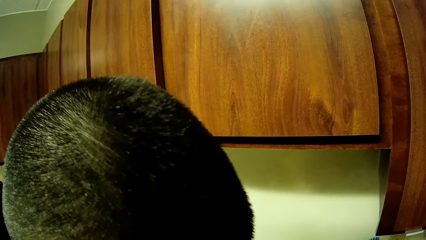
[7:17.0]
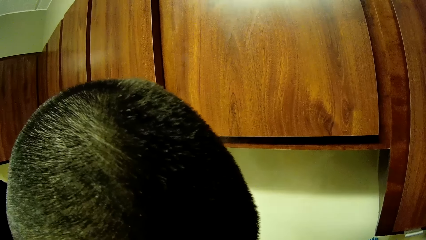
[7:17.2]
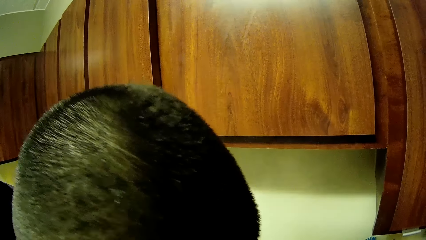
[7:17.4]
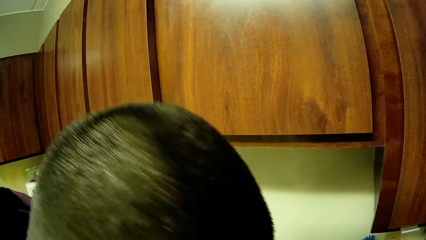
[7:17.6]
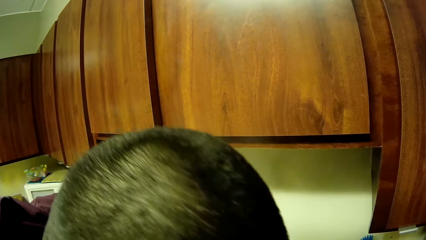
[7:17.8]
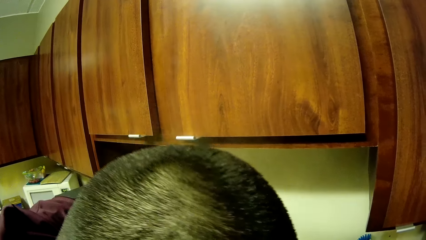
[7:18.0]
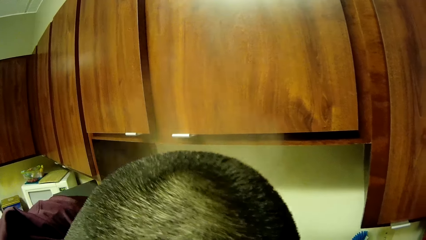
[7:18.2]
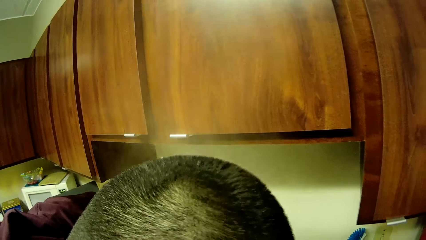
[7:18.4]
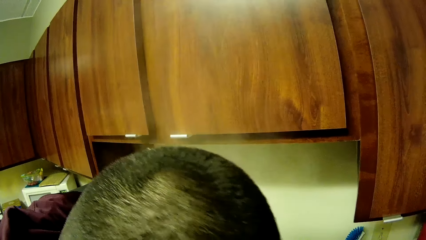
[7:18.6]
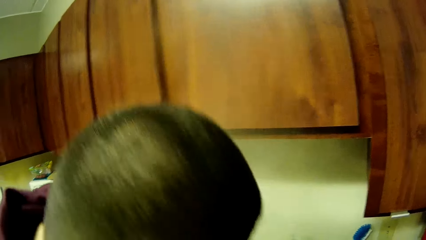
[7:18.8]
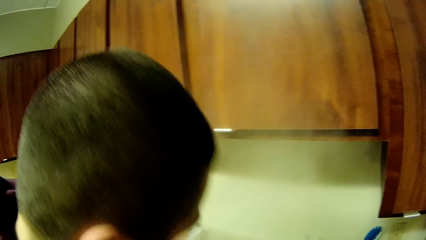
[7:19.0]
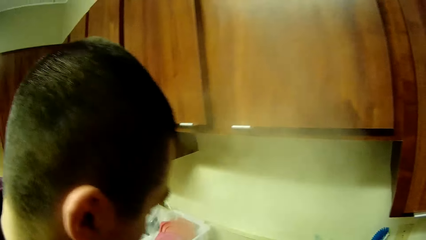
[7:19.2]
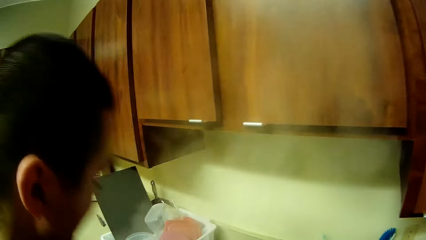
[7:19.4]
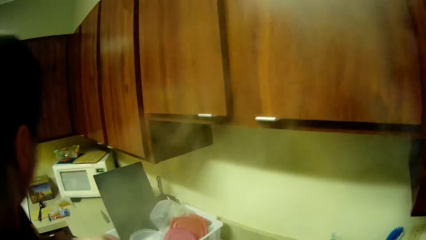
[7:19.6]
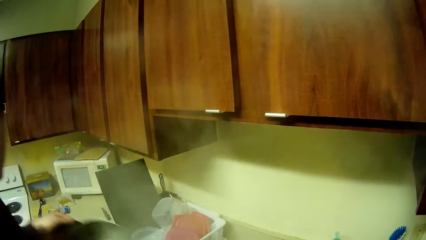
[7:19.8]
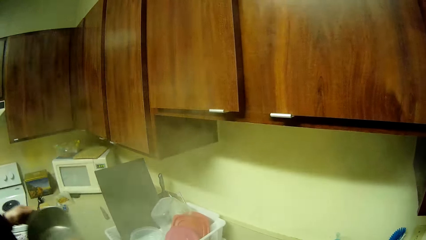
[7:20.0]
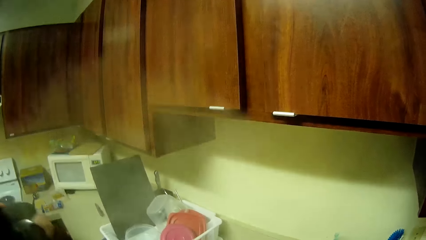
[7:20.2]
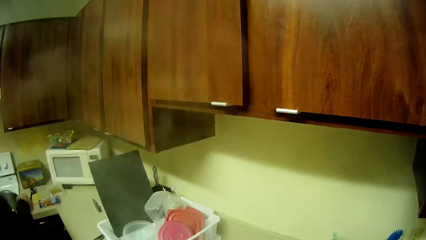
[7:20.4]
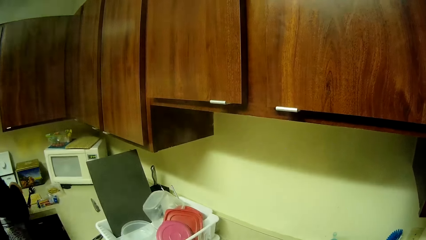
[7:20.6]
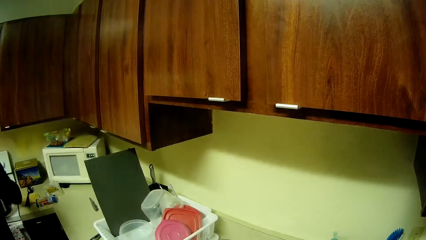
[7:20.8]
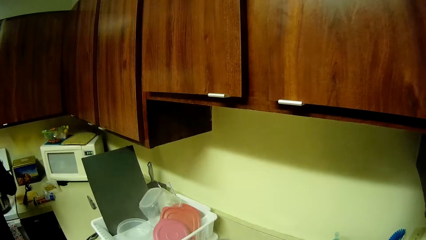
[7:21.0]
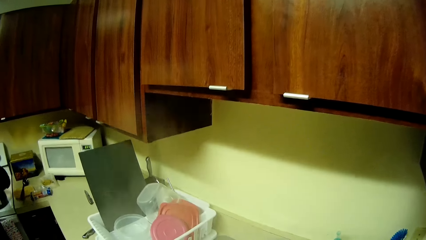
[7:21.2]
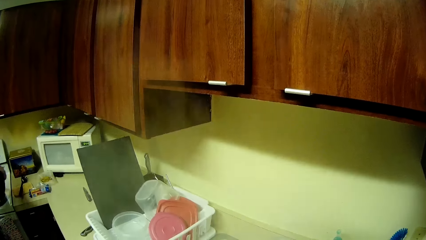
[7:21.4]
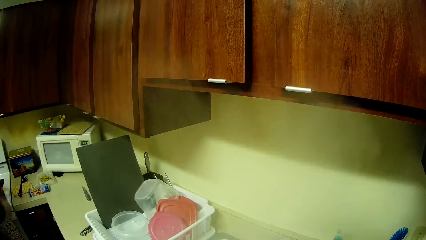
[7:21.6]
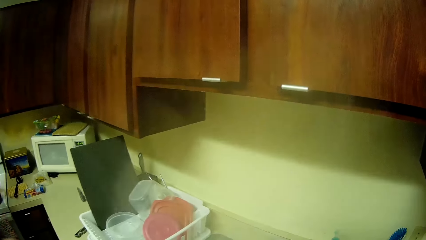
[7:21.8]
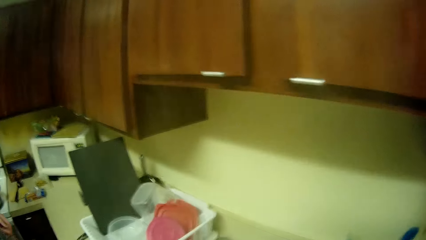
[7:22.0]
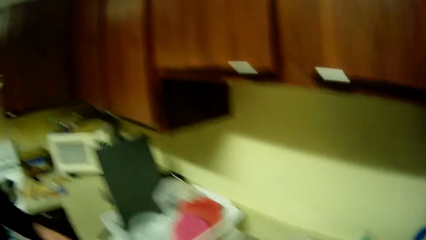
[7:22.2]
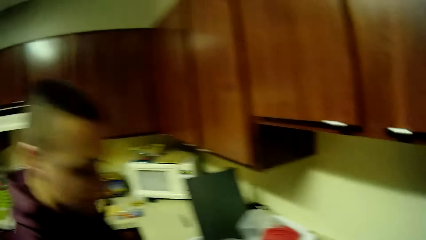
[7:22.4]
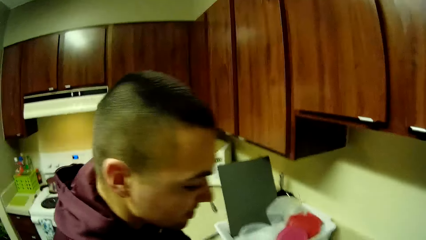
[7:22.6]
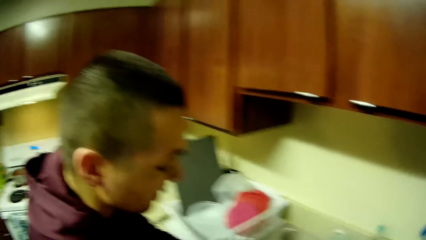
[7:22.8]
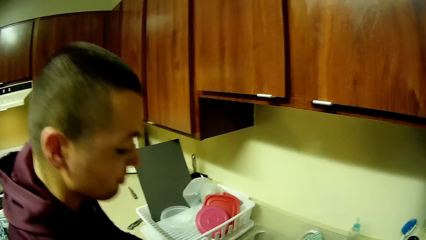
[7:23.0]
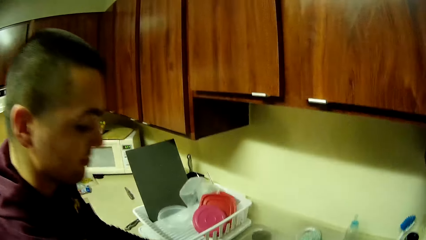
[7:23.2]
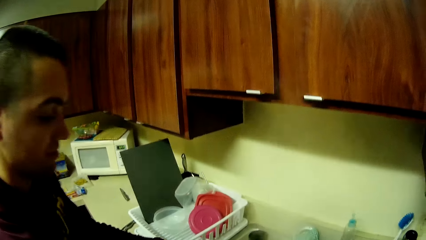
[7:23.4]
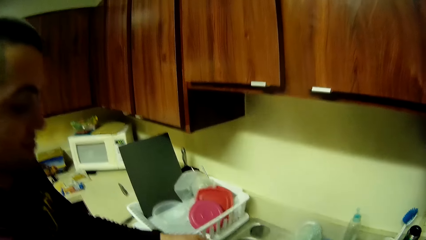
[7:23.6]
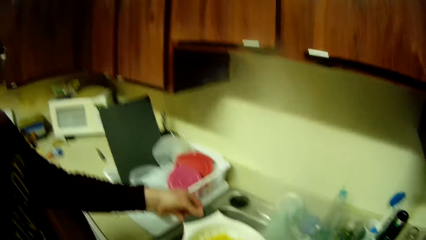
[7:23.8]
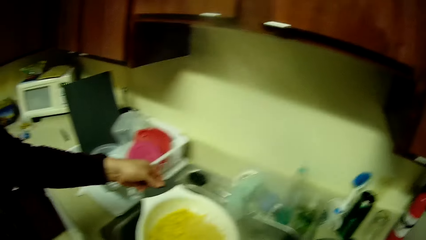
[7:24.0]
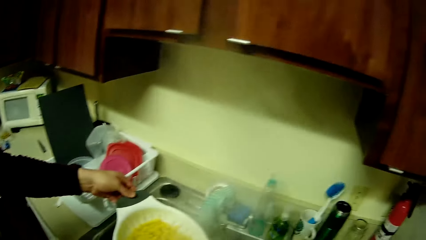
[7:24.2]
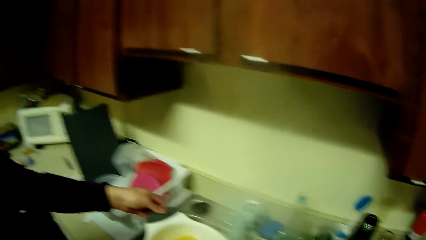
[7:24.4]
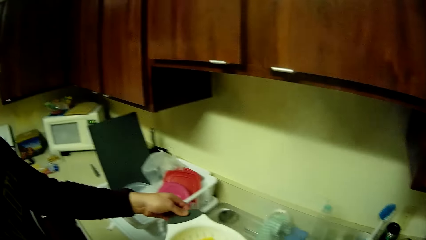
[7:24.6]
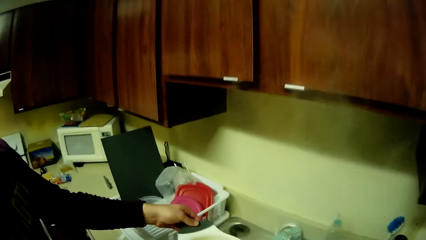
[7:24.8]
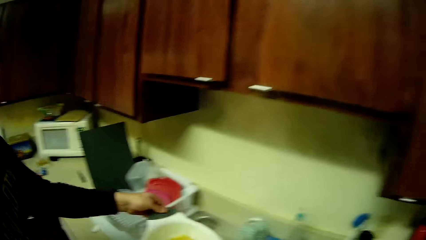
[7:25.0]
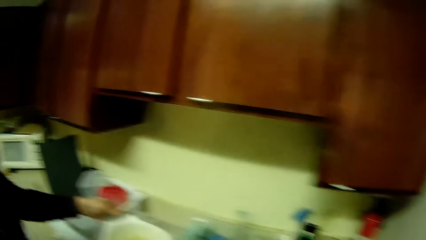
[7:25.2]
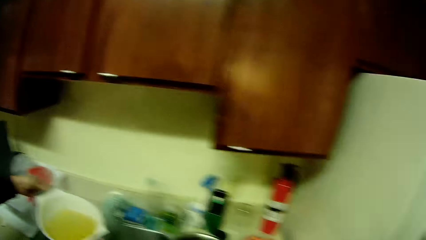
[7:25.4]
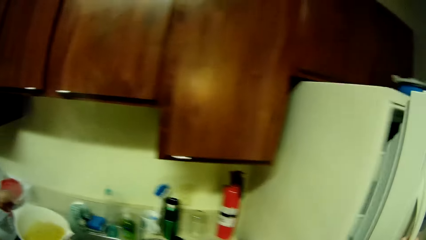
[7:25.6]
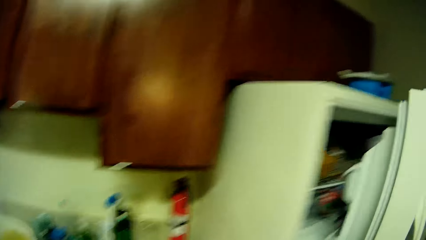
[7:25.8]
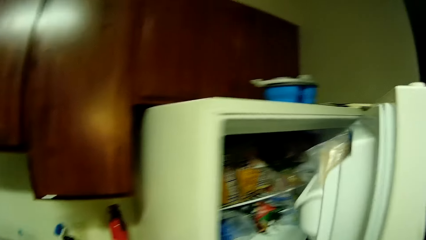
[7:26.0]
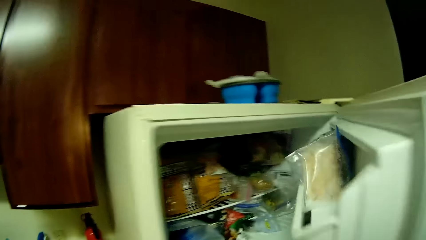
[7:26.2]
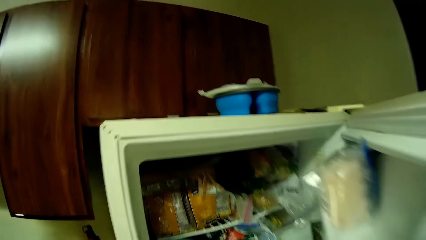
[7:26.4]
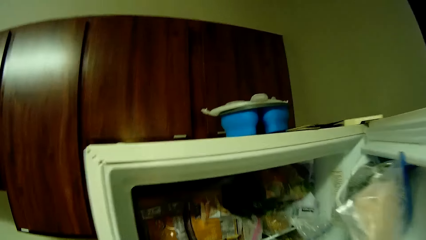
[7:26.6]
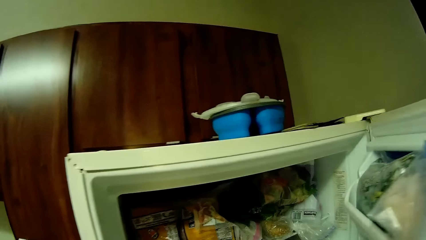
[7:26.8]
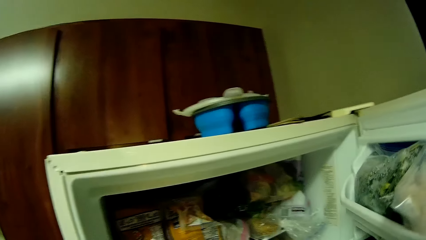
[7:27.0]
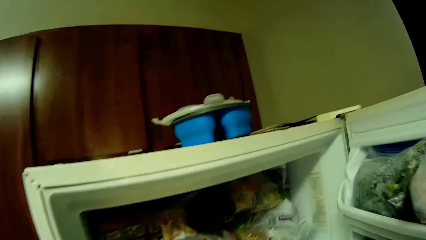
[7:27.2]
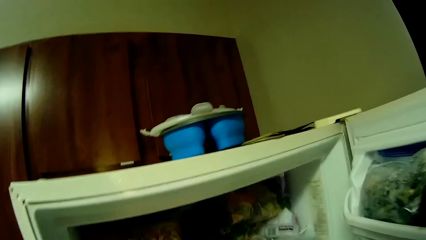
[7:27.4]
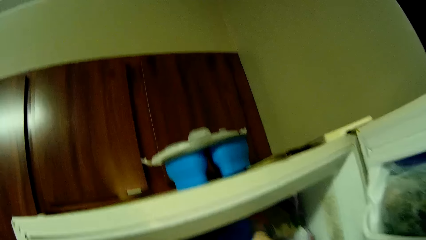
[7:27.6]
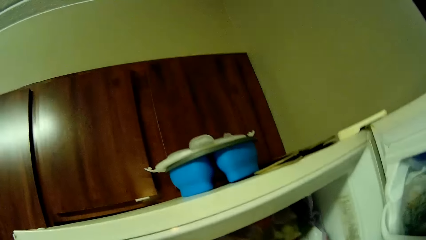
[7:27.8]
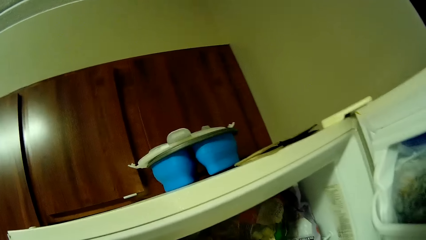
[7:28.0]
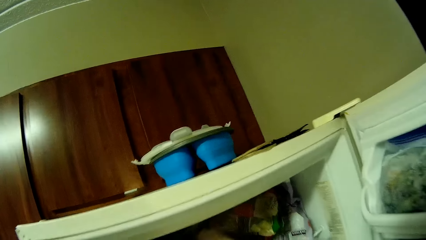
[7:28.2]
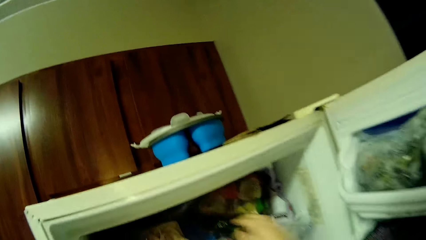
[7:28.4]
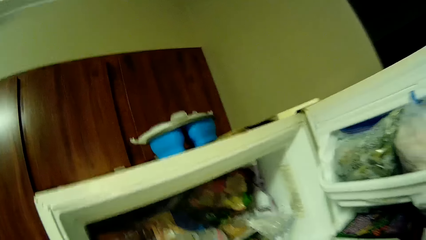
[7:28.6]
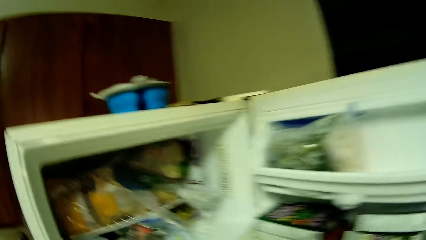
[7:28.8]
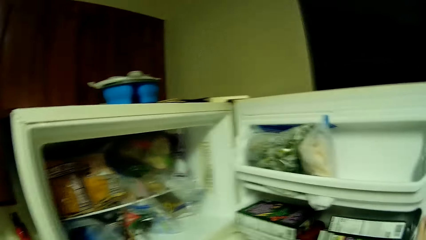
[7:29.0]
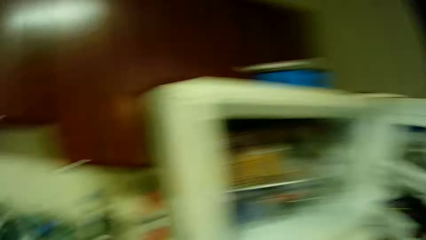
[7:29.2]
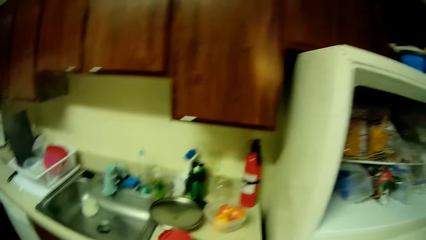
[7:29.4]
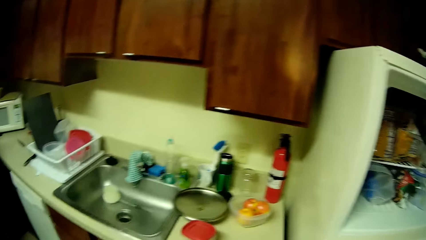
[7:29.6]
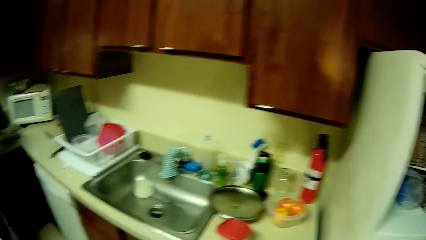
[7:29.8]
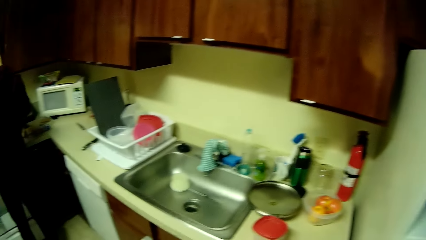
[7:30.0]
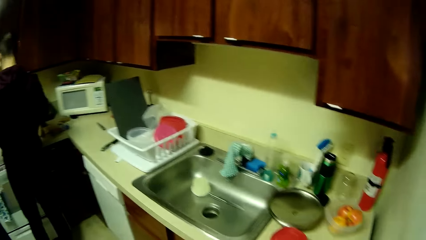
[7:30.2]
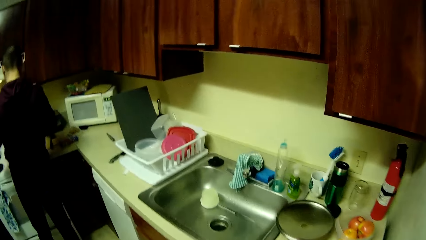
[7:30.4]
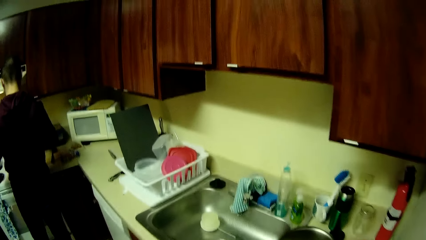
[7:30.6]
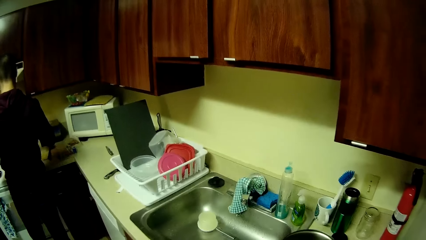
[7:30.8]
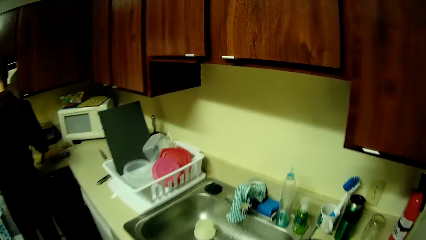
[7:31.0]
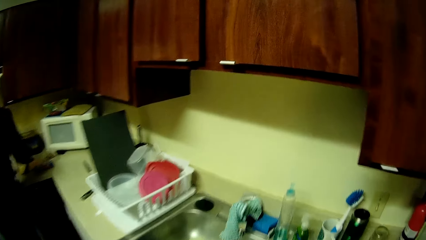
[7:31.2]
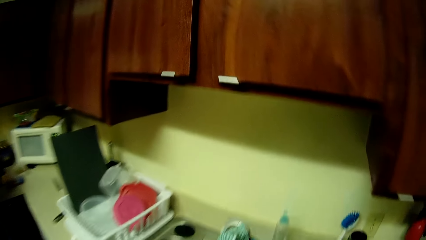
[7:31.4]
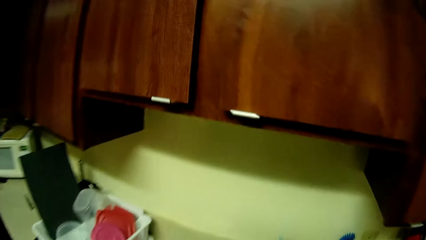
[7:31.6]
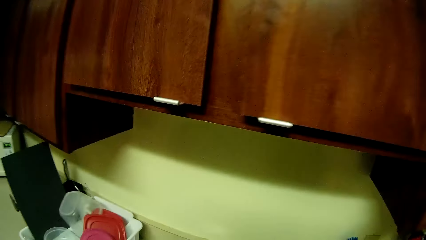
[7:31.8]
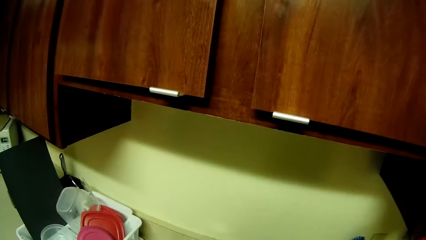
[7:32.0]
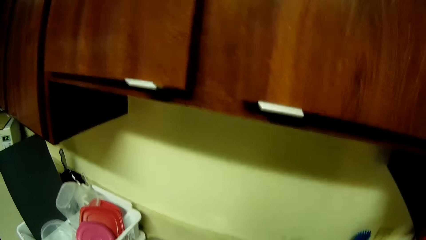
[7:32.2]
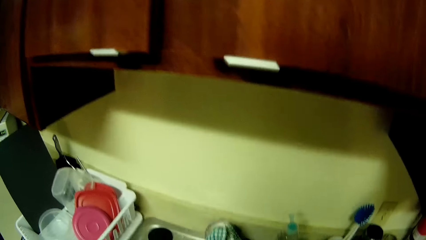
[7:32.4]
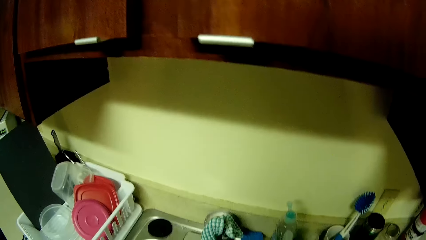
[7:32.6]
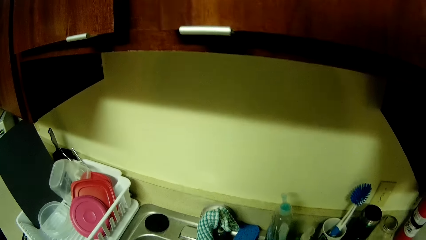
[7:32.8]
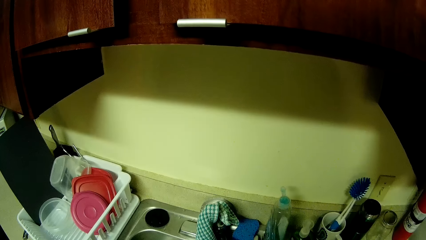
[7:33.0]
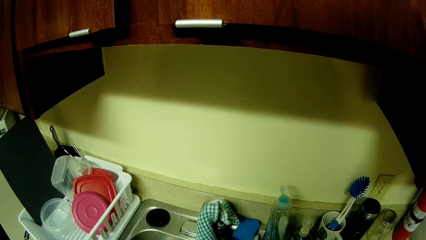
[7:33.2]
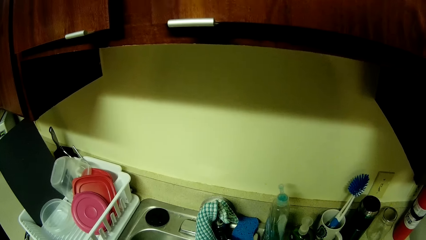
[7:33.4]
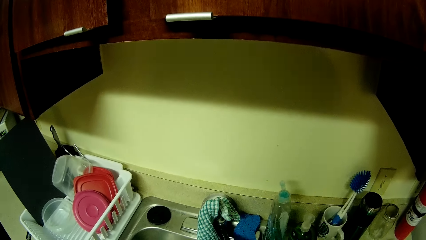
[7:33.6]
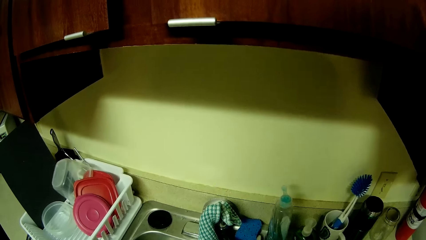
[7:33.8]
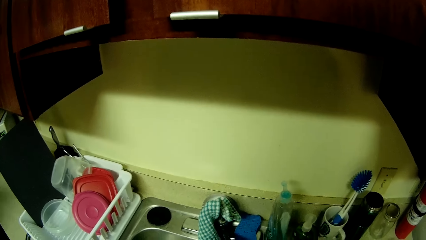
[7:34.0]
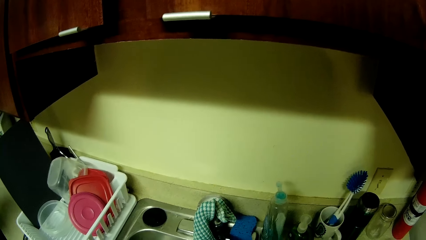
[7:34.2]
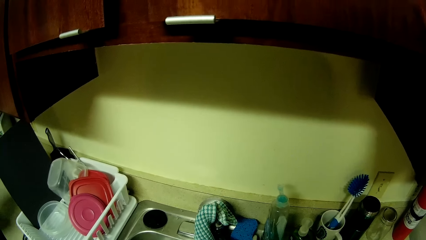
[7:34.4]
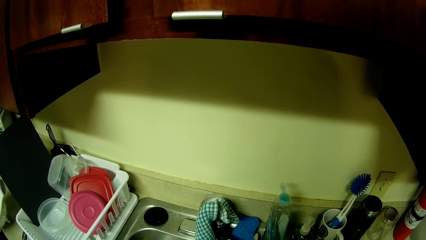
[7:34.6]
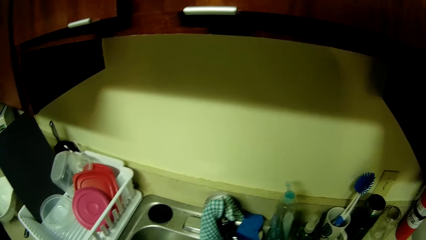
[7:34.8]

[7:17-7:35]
The camera wearer walks towards the electric cooker with the aluminum jar. She places the aluminum jar above the electric cooker. She goes back to the sink and shakes the colander. A man drains water from the pasta into the sink with his hands. The camera wearer opens a fridge in the kitchen with her right hand. The man opens the fridge door. The camera wearer puts a plastic bag inside the fridge with her hands. She closes the fridge with her right hand. She opens a tap in the kitchen with her right hand.
